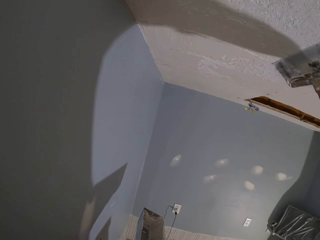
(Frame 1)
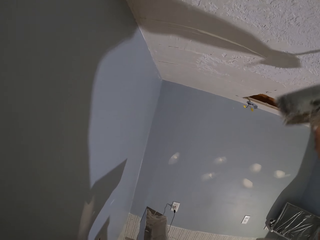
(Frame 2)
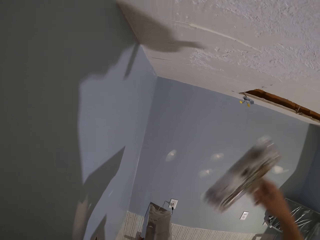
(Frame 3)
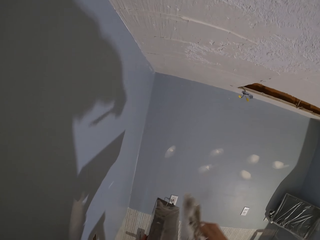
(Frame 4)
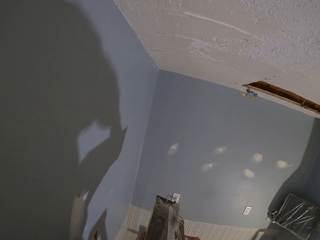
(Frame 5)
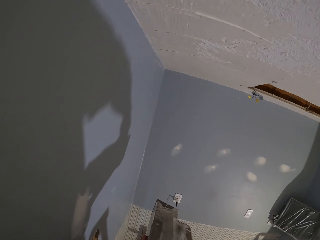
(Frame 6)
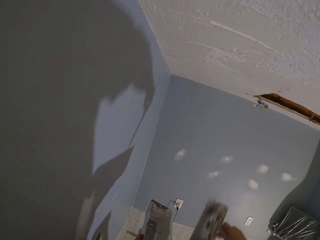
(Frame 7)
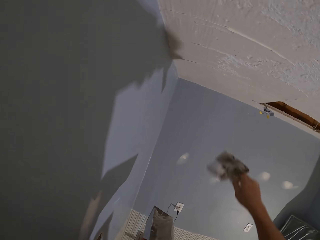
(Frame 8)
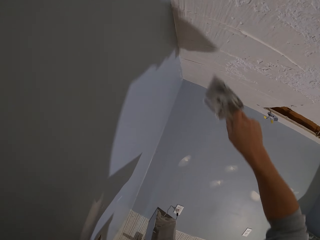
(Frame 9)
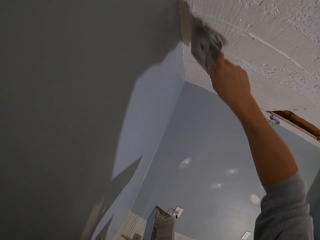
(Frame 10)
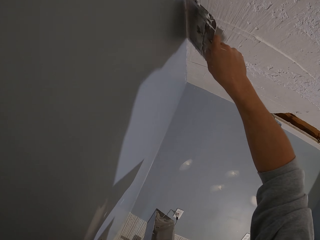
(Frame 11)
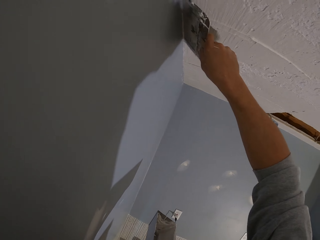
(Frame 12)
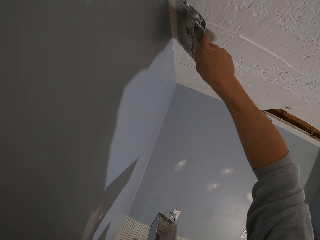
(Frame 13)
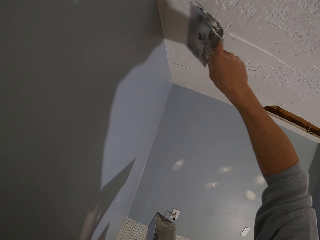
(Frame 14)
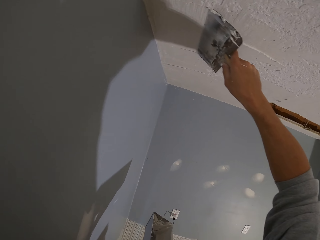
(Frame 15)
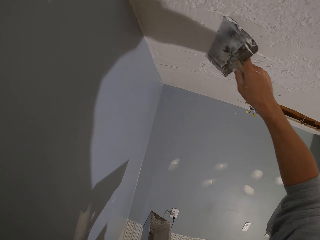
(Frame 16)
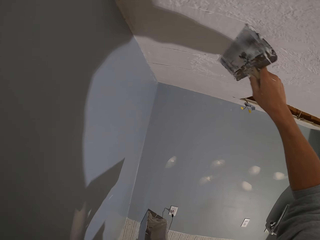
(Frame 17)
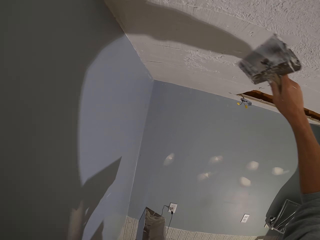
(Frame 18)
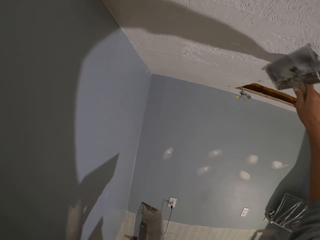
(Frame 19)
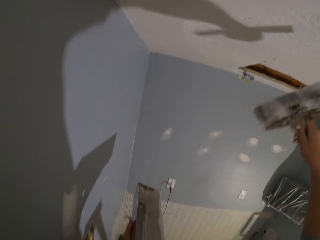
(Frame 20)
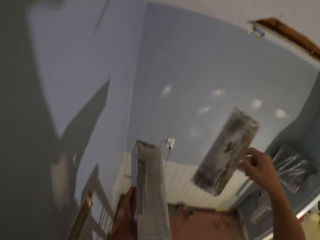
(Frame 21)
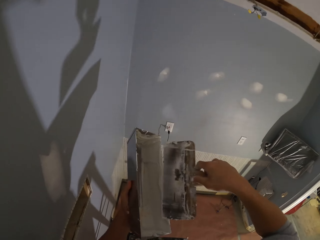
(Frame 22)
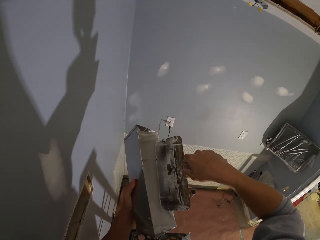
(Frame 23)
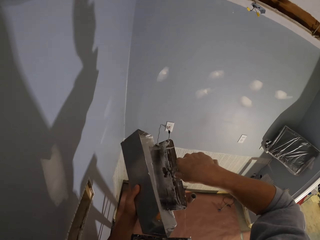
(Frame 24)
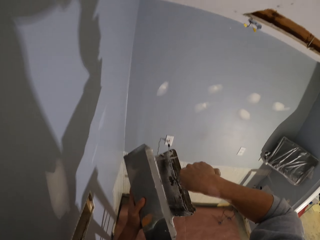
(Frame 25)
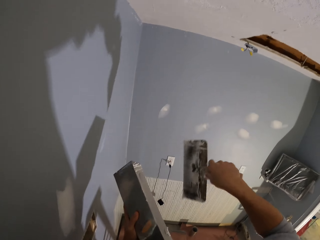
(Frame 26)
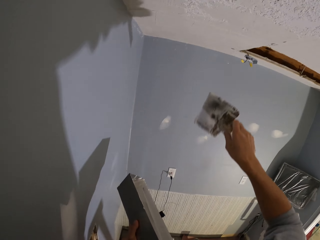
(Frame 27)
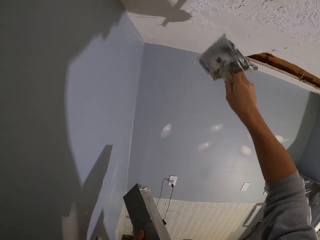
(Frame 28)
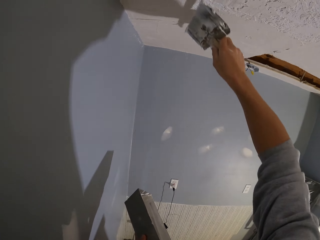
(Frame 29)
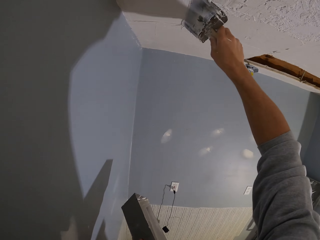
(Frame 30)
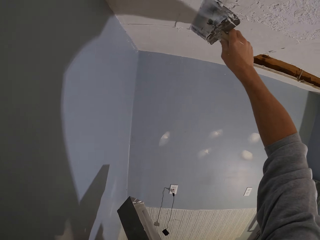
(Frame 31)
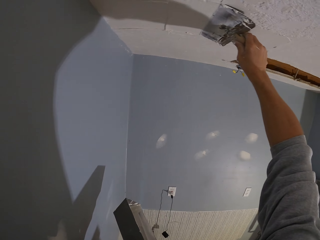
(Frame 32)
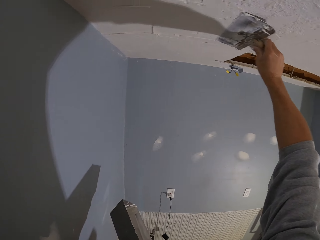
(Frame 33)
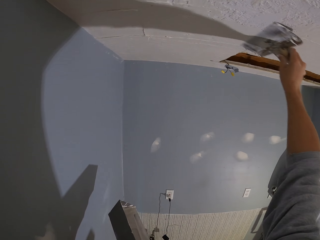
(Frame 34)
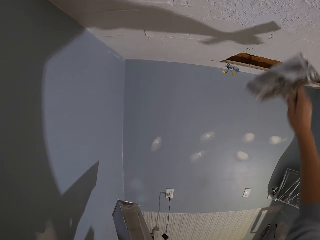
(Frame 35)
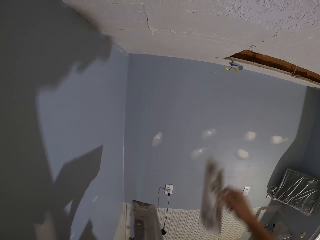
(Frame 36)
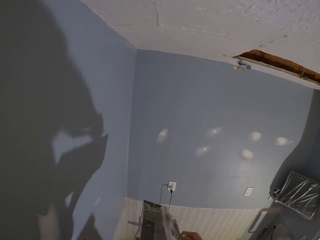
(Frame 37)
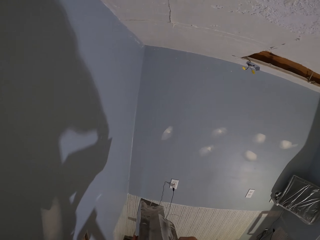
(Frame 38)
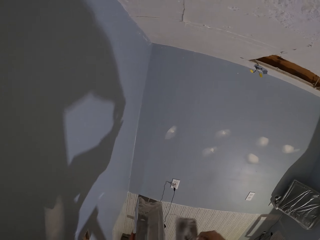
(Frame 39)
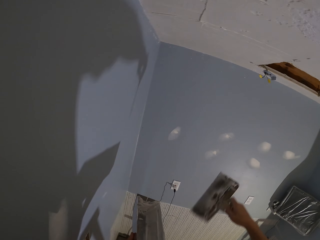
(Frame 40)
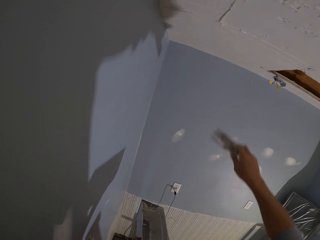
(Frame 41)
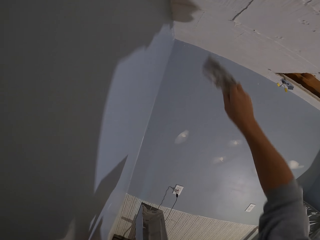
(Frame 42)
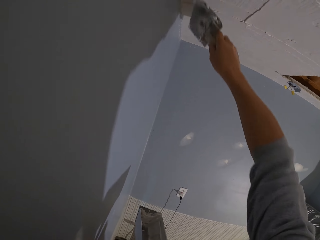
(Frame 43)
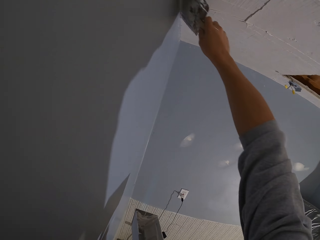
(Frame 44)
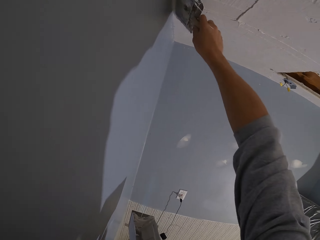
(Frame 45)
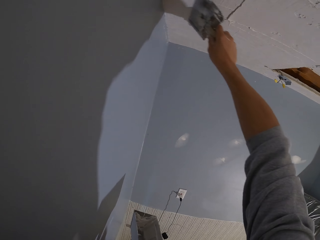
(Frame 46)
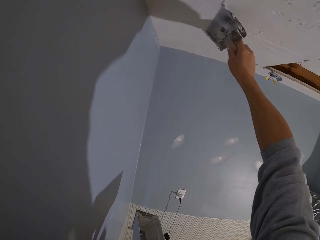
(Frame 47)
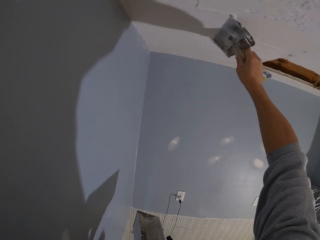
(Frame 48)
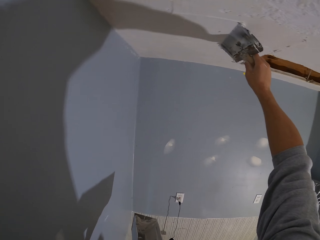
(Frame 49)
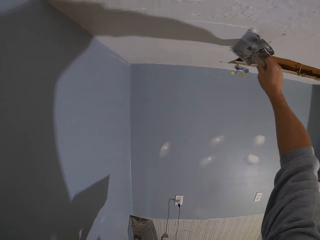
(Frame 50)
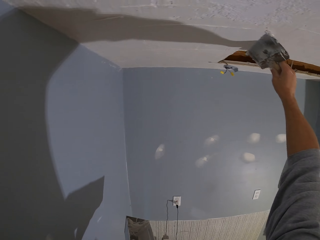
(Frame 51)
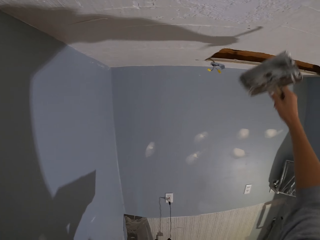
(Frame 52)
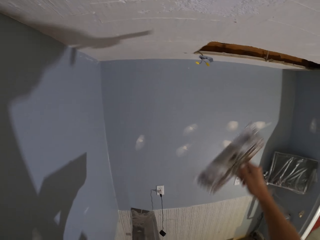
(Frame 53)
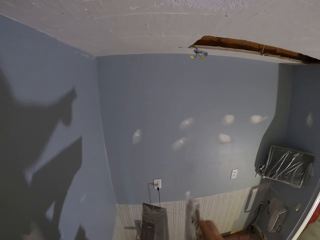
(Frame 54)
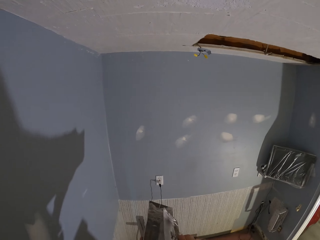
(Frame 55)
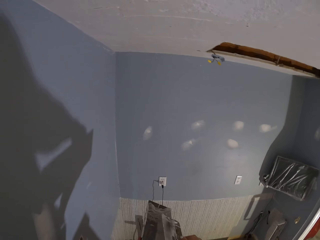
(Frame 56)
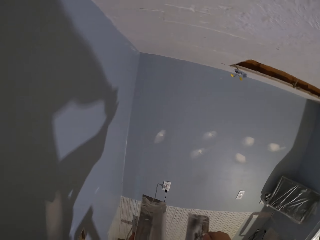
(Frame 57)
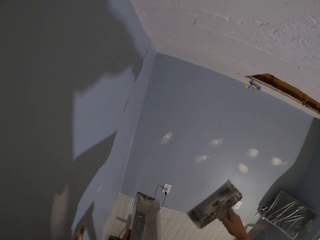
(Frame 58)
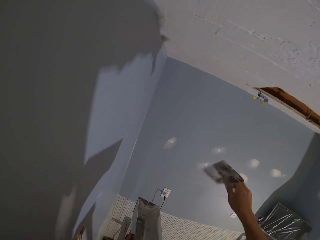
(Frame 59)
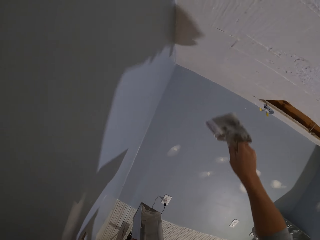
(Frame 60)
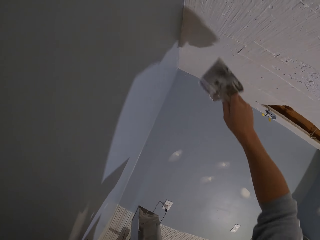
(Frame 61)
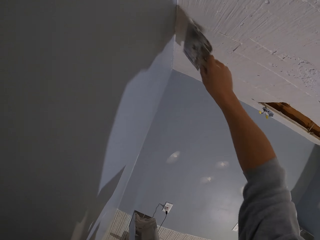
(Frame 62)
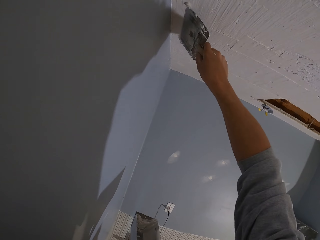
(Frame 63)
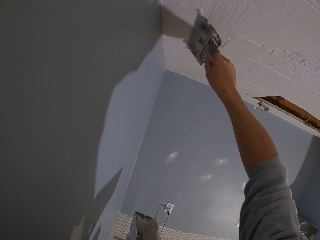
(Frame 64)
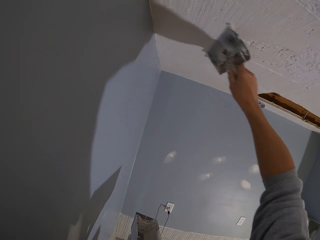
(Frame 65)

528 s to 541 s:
The camera wearer picks the paint from the paint can. They apply the paint on the wall. They pick the paint from the paint can. They apply the paint on the wall. They pick the paint from the paint can. They apply the paint on the wall.

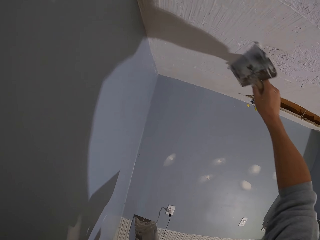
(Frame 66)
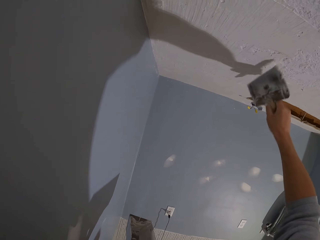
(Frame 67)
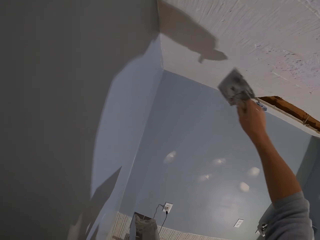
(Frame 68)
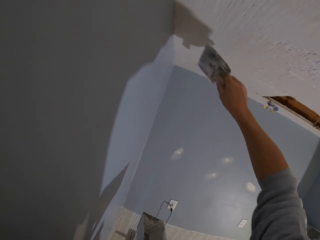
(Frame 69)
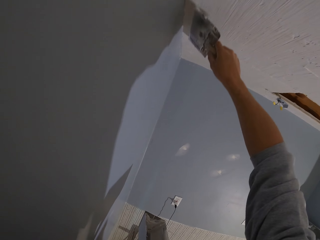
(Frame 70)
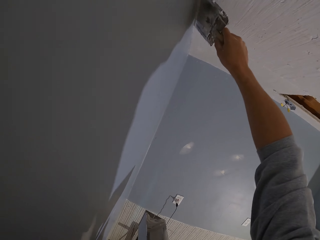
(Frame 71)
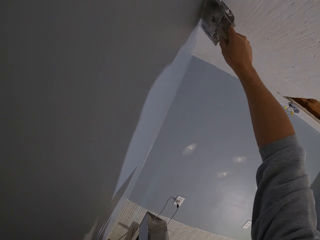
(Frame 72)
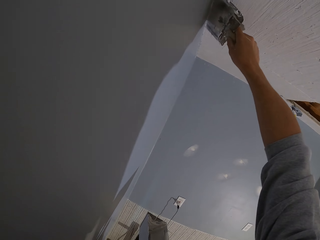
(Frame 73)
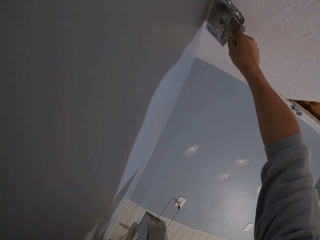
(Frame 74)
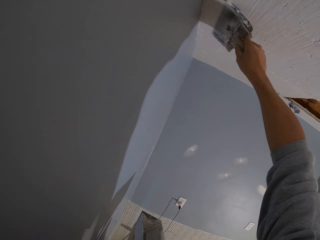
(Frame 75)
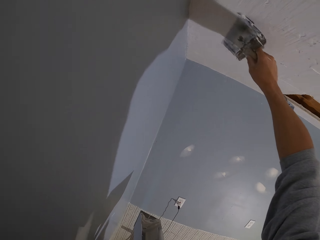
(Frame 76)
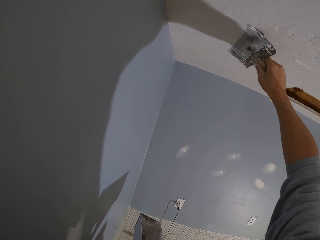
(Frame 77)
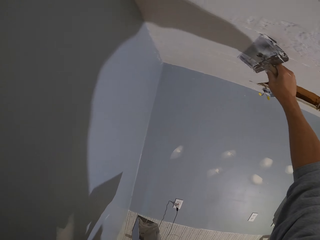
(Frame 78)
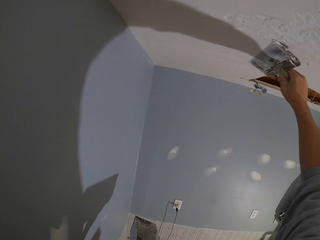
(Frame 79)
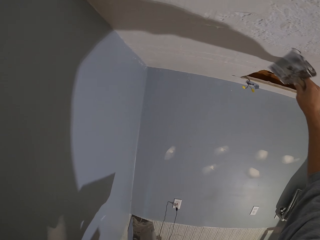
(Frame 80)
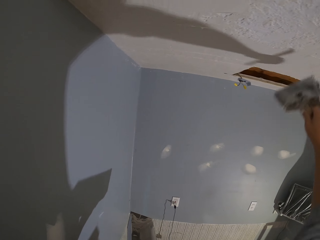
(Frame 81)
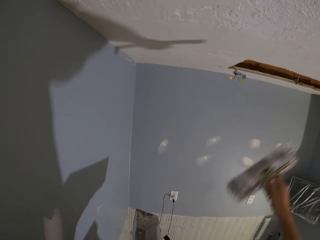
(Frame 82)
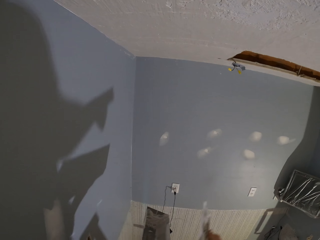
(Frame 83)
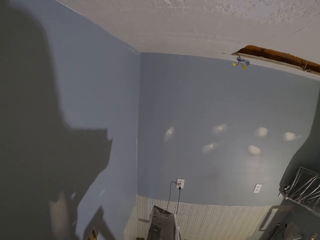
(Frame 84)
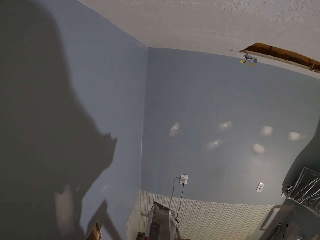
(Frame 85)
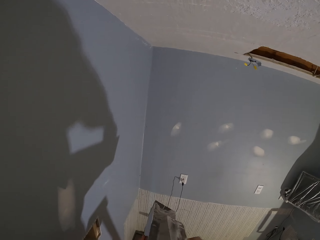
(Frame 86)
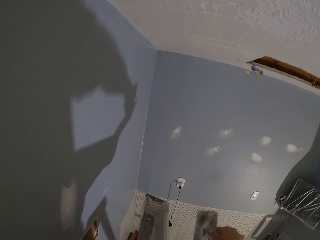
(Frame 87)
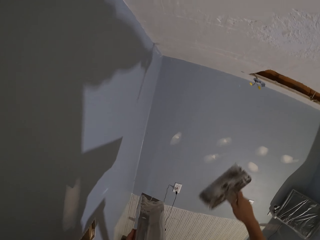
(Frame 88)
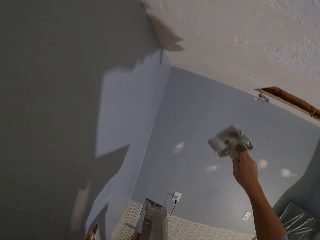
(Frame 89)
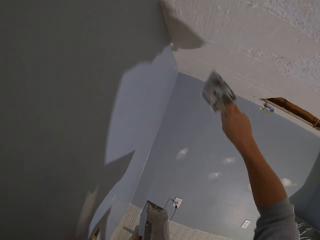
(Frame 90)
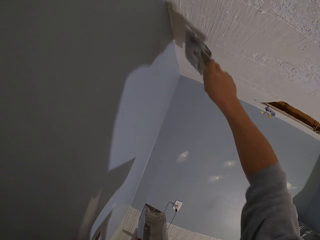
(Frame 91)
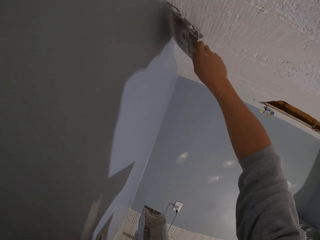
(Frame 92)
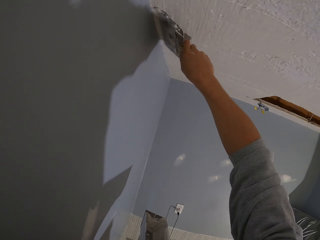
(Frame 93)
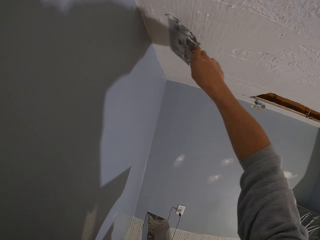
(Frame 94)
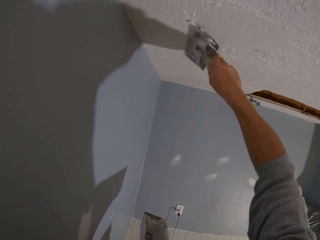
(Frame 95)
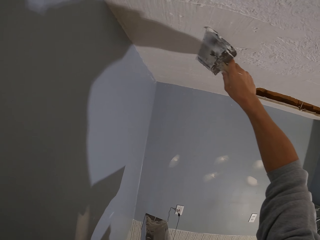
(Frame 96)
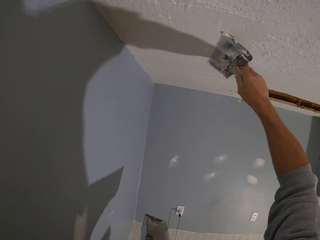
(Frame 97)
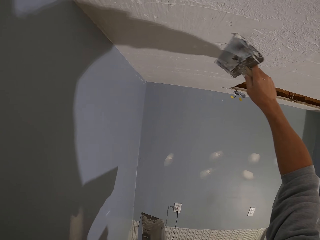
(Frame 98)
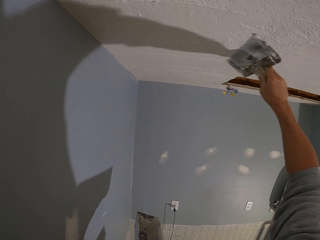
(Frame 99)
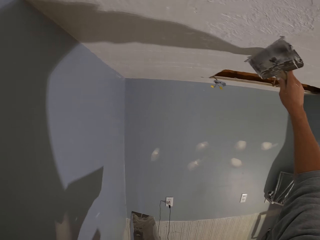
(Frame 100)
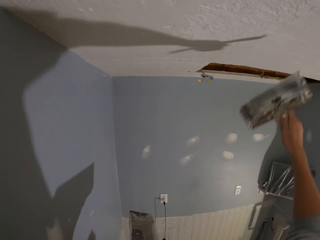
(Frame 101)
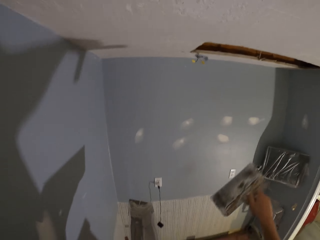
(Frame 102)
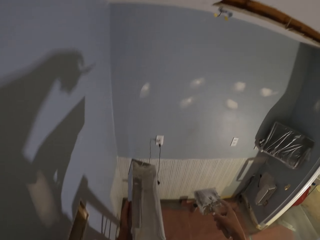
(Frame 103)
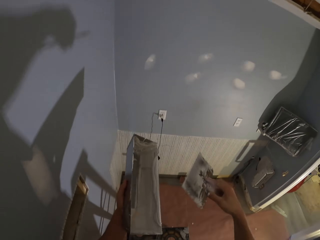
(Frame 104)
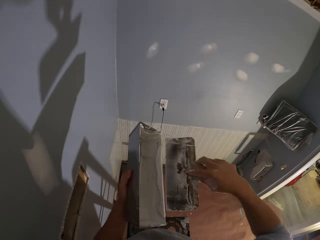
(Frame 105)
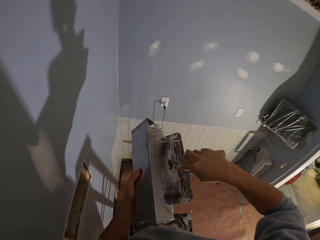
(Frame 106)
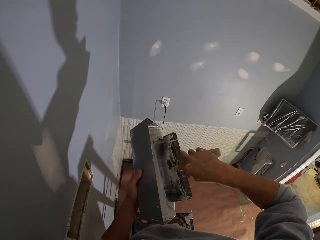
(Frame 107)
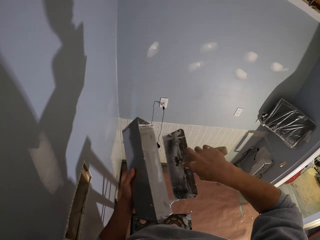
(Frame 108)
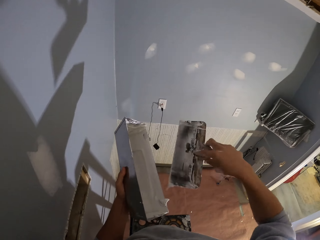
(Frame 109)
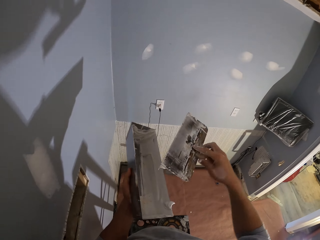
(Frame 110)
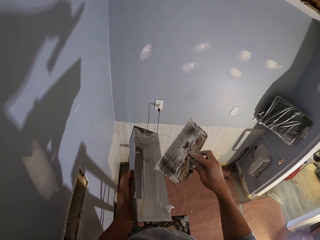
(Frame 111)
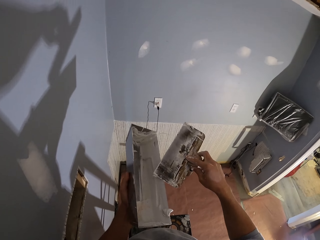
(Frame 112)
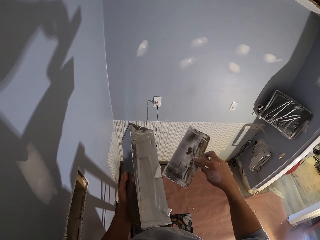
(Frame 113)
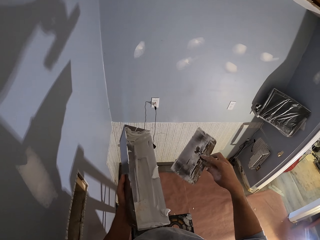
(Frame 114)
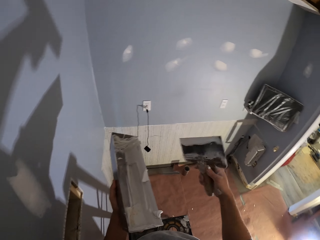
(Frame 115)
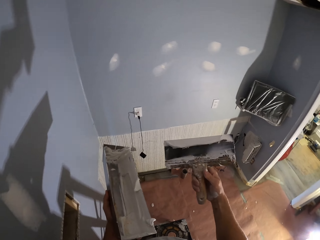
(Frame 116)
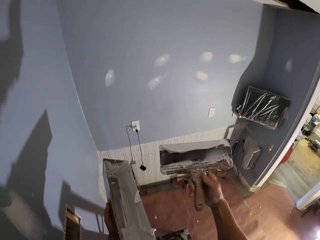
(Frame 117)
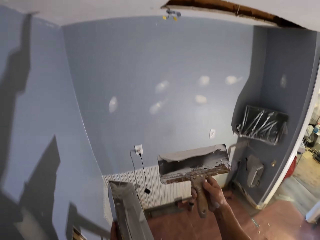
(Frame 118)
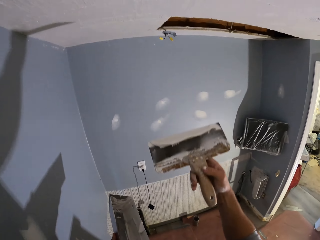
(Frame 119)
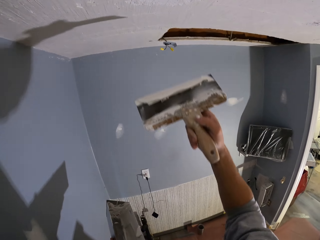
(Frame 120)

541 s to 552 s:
The camera wearer picks the paint from the paint can. They apply the paint on the wall. They pick the paint from the paint can.
